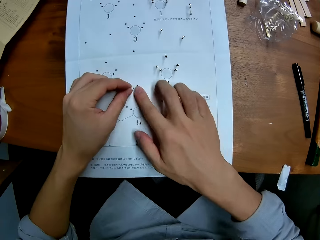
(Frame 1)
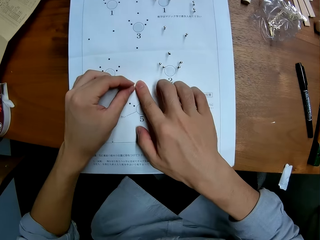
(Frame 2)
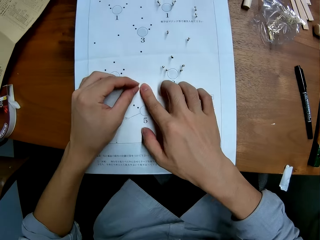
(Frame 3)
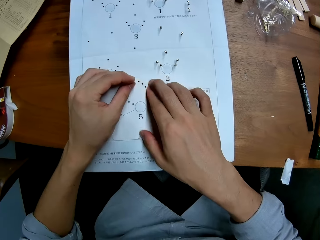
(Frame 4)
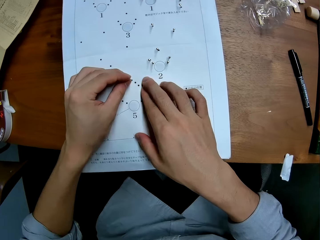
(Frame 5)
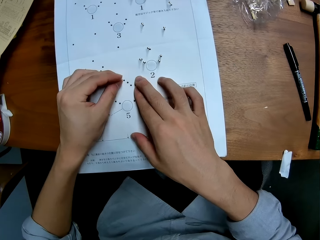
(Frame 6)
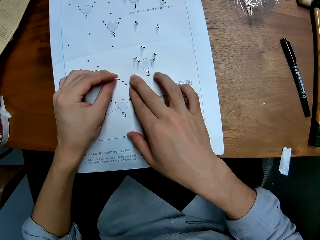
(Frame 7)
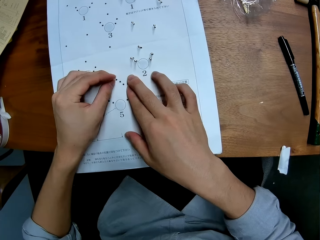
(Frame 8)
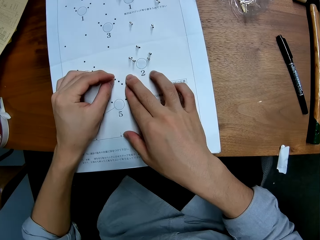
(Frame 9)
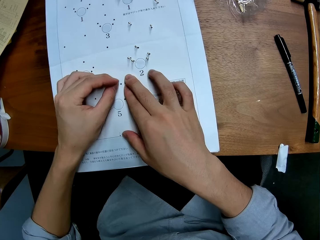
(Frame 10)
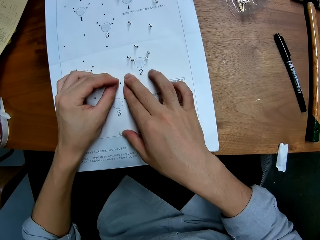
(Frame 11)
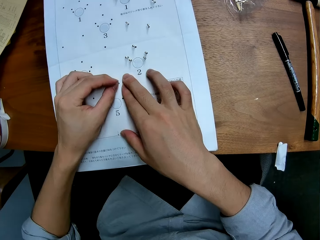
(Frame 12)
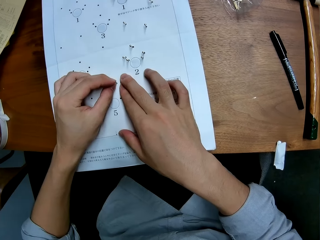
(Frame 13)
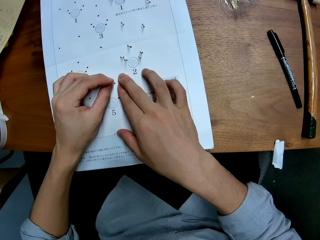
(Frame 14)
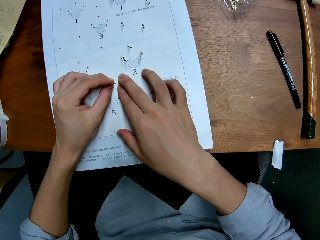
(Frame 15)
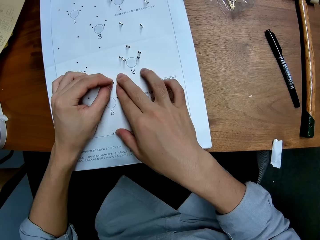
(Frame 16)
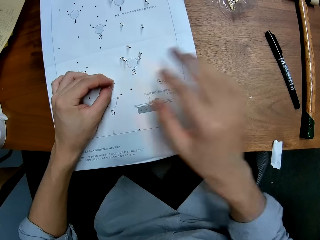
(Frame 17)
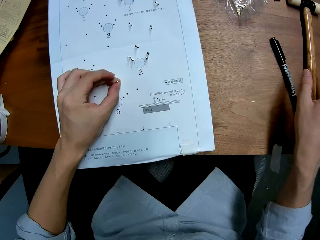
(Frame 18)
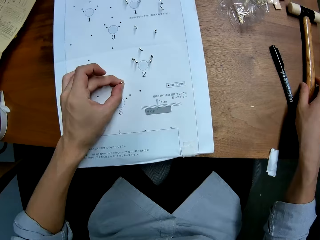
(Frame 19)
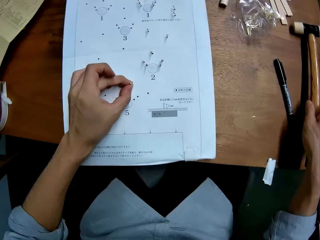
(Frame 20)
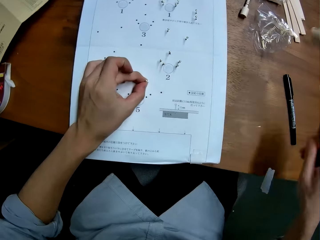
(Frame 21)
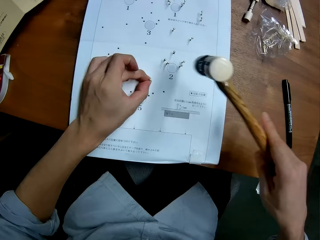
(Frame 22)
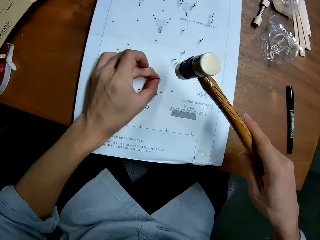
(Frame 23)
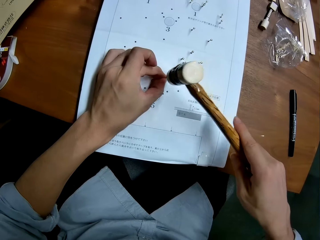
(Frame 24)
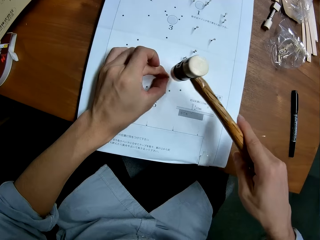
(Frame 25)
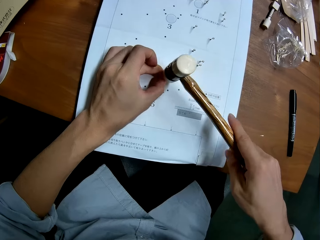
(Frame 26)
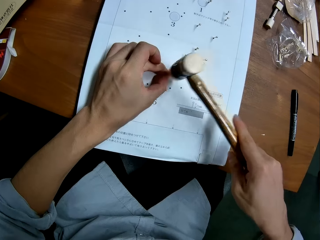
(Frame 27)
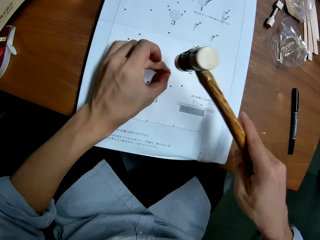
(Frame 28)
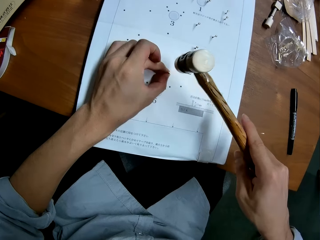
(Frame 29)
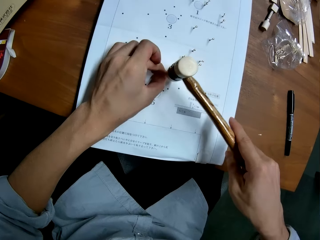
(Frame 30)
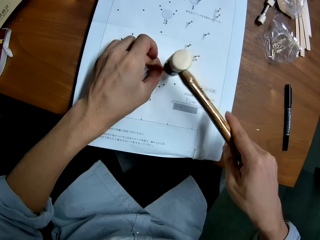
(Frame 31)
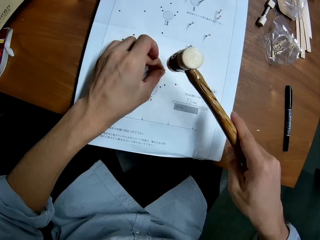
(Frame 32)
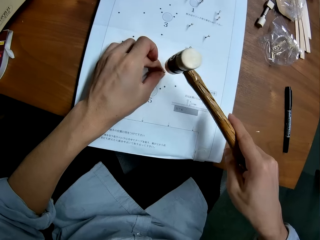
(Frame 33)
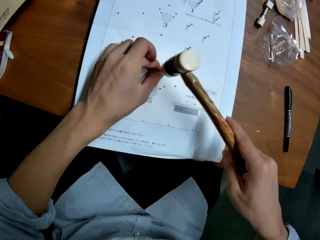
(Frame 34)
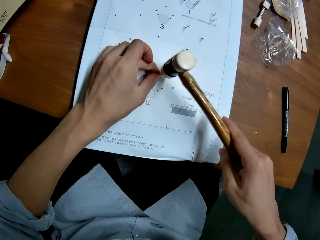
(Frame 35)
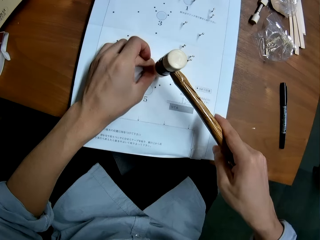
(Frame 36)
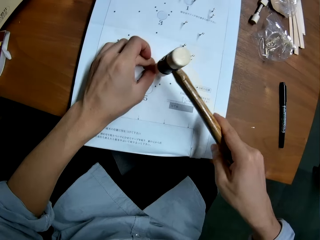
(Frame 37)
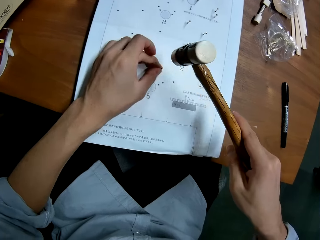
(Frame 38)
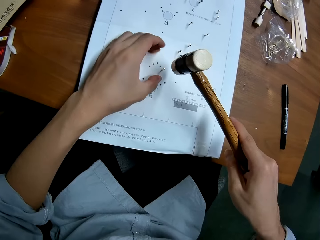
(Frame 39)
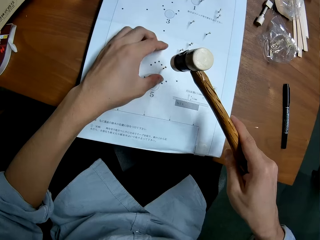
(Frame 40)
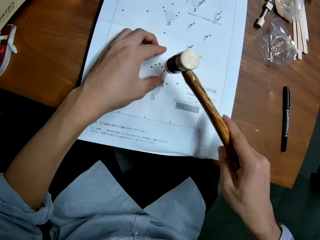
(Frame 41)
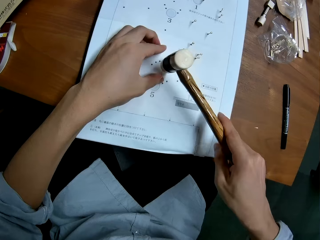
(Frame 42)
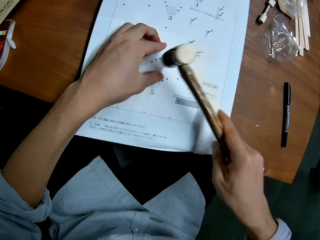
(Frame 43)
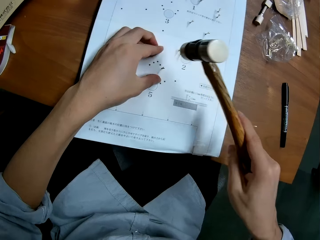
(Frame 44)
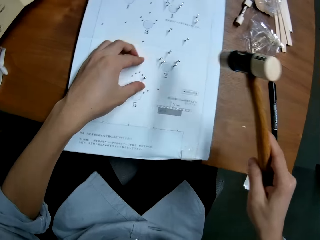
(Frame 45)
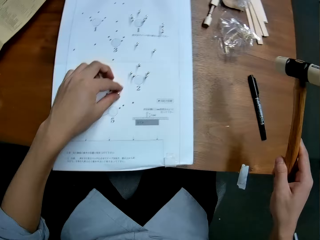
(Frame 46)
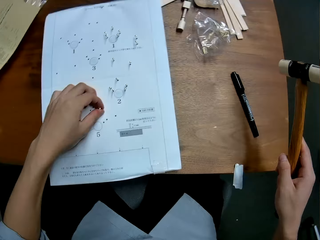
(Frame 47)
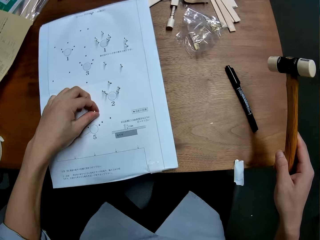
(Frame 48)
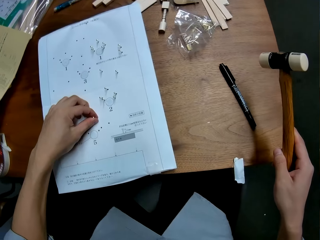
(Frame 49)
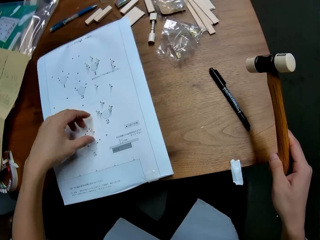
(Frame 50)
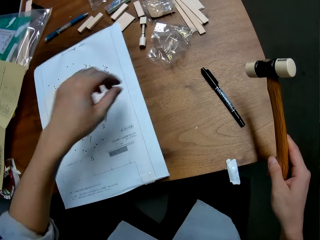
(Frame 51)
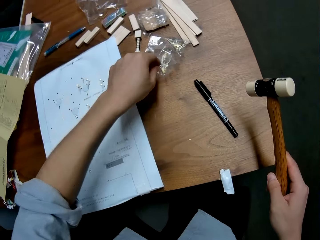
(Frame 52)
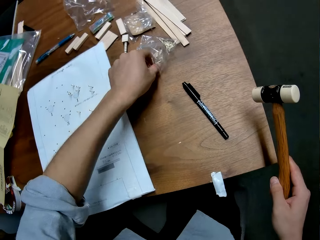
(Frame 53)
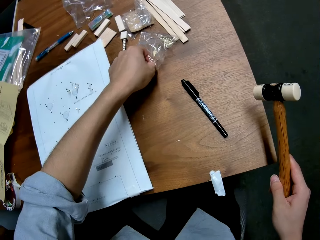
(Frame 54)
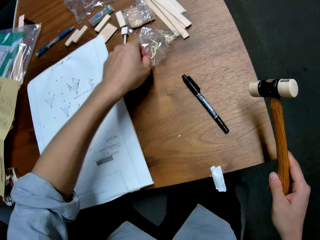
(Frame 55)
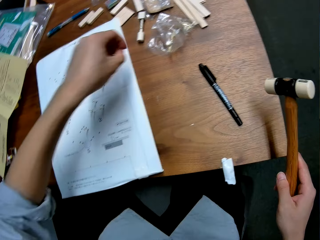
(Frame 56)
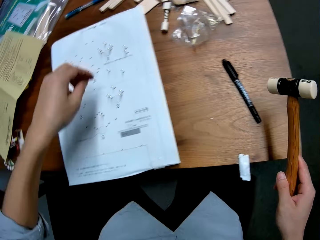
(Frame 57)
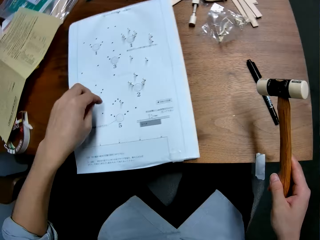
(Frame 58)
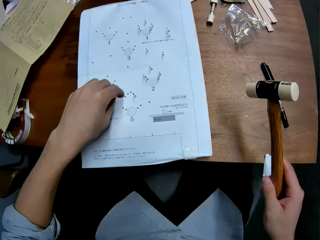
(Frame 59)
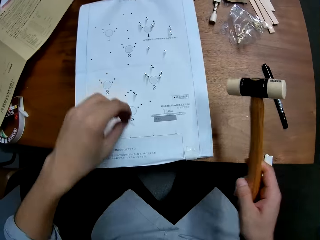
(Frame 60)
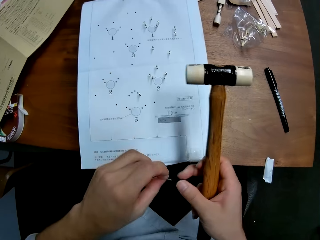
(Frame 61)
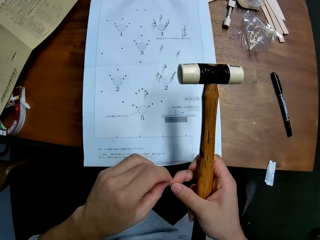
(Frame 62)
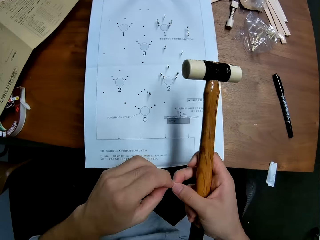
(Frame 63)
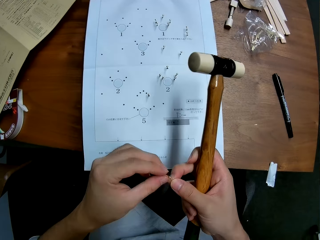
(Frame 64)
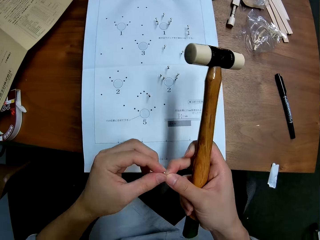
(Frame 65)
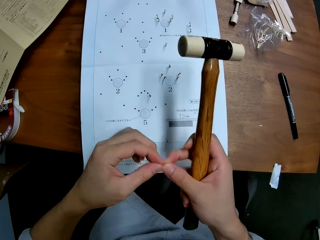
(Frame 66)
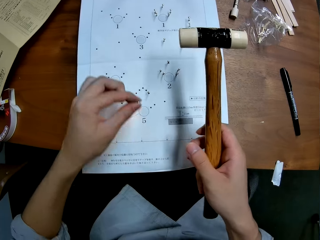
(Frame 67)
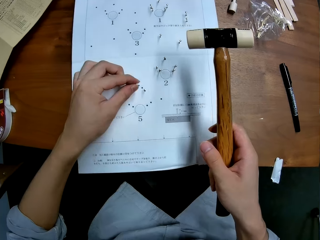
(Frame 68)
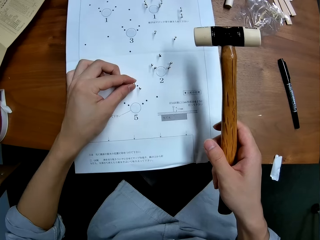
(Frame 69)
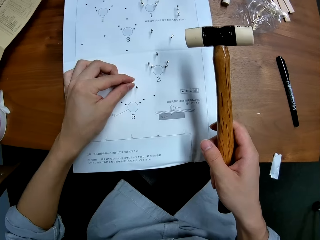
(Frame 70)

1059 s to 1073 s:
The camera wearer takes the hammer from the table. He hits the nail with the hammer. He checks the firm grip of the nail on the paper. He takes another nail from the nylon. He stretches the nail towards the paper. He adjusts the nail in his hands. He sets the nail on the right side of the paper.

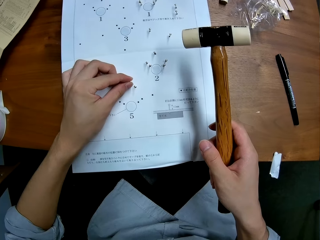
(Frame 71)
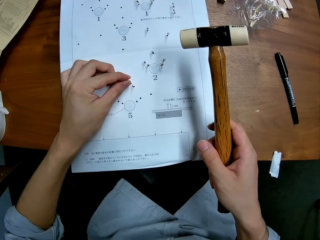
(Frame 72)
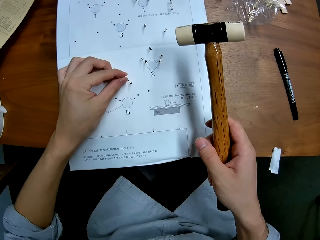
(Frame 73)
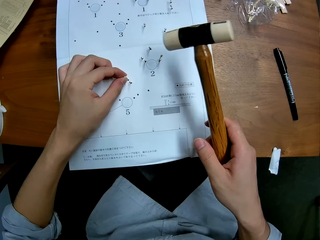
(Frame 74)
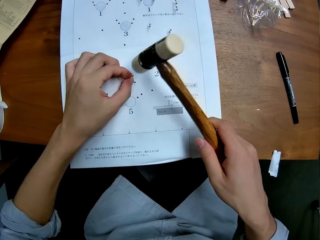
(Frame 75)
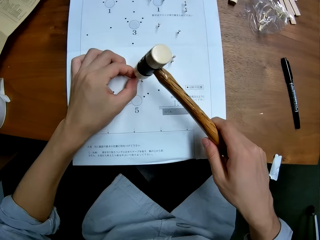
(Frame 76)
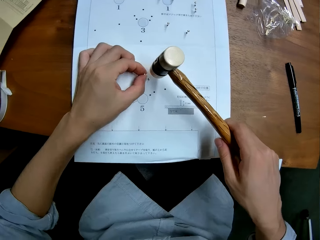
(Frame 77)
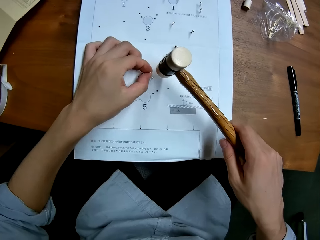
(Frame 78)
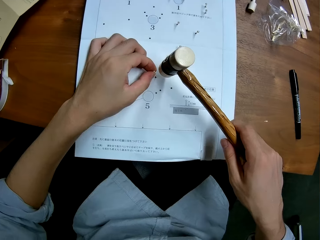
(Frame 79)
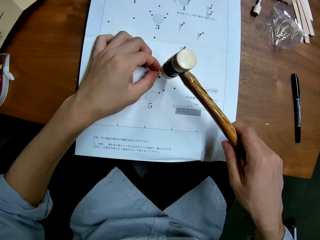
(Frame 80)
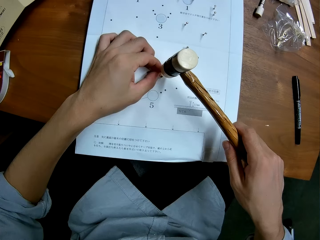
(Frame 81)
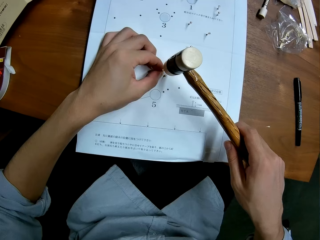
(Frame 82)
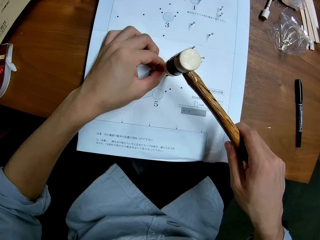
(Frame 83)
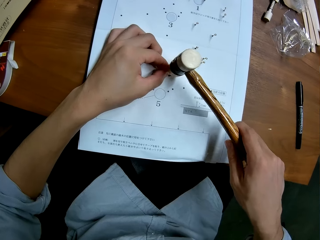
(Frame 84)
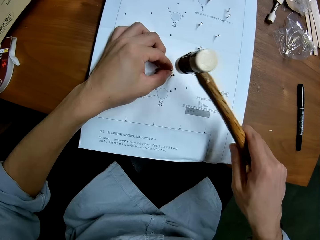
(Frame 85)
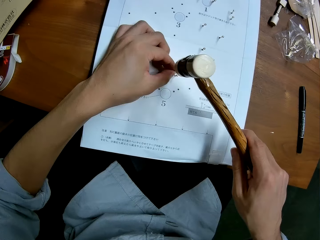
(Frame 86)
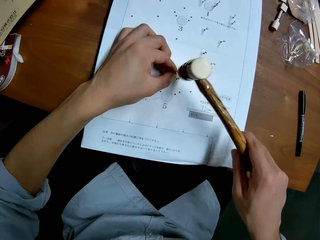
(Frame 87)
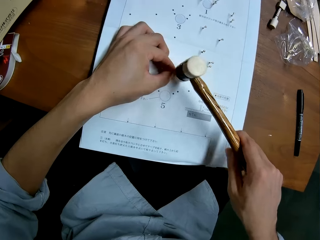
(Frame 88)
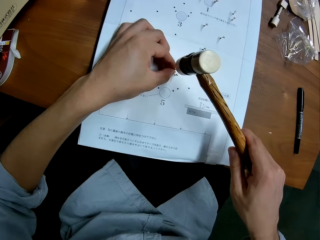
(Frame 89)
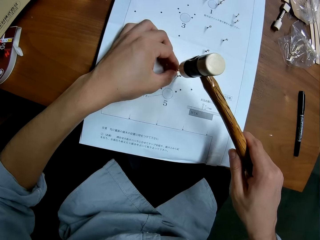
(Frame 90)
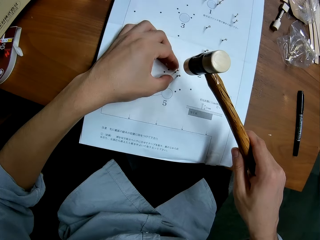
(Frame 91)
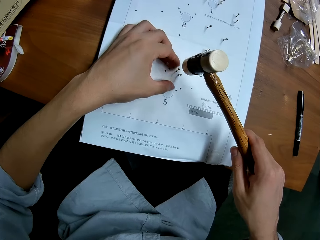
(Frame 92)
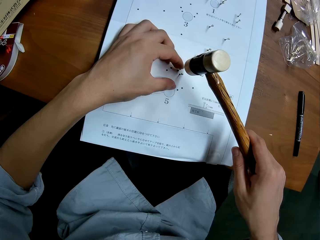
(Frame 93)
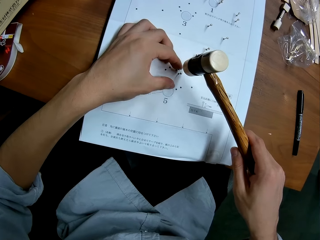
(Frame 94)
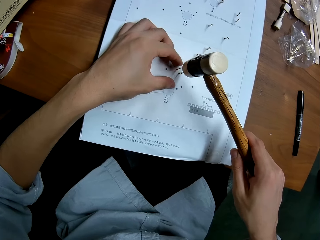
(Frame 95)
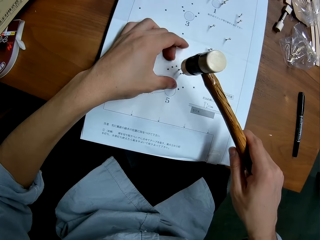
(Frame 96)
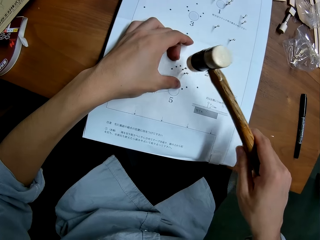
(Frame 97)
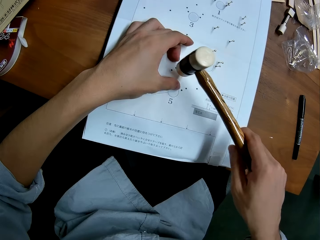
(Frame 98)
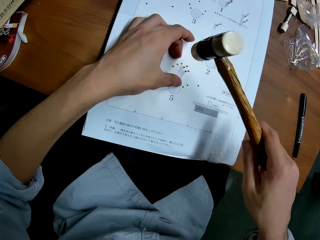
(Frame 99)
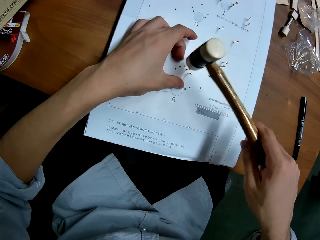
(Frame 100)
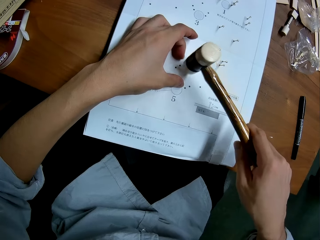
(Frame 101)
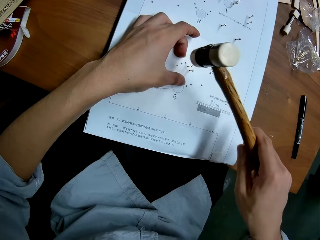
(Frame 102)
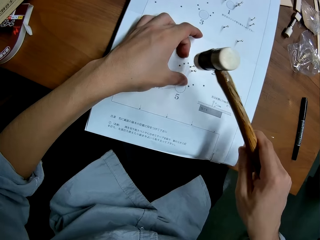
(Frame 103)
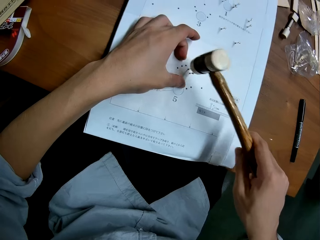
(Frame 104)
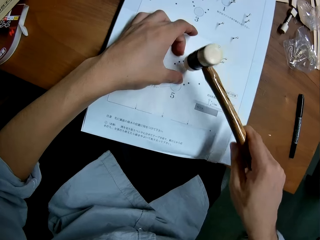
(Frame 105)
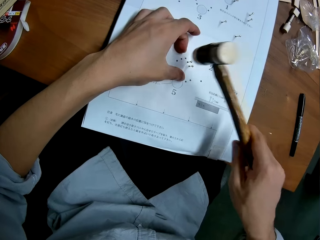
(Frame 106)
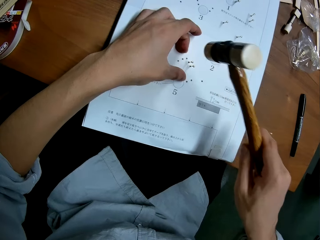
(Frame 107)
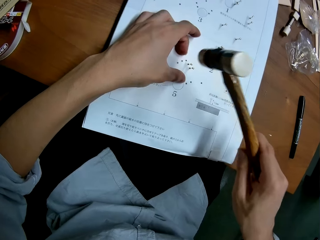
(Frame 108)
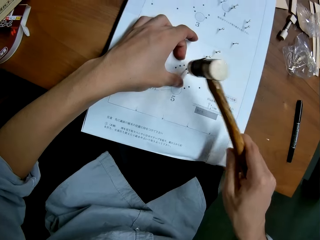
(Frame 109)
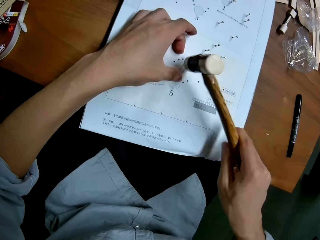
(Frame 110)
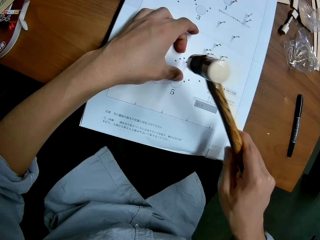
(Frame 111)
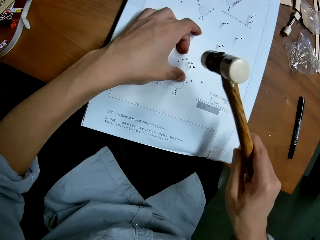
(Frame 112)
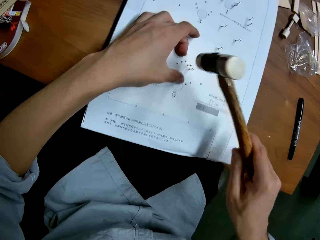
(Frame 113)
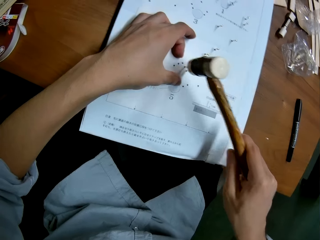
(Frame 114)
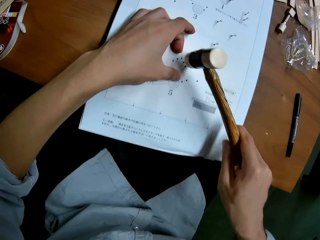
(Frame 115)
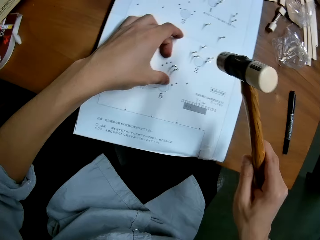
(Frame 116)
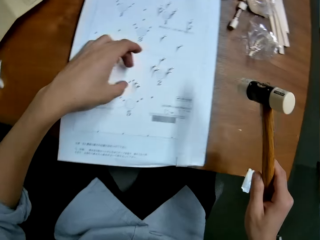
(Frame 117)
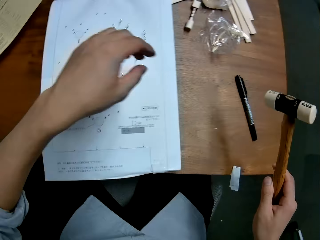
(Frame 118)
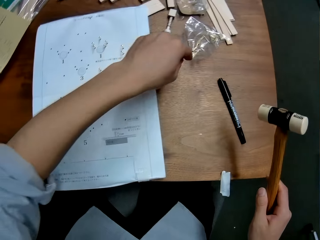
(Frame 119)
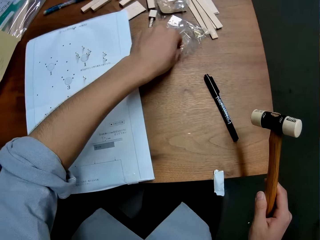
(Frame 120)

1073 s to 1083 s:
The camera wearer hits the nail with the hammer.
